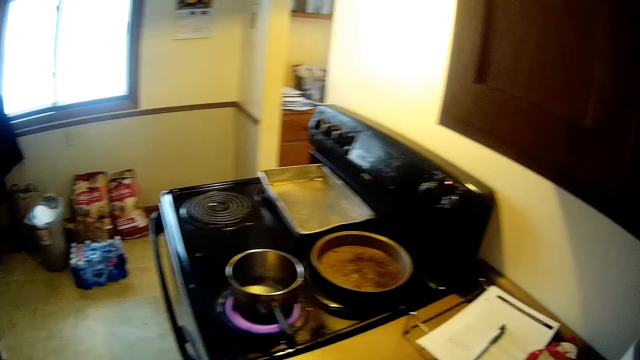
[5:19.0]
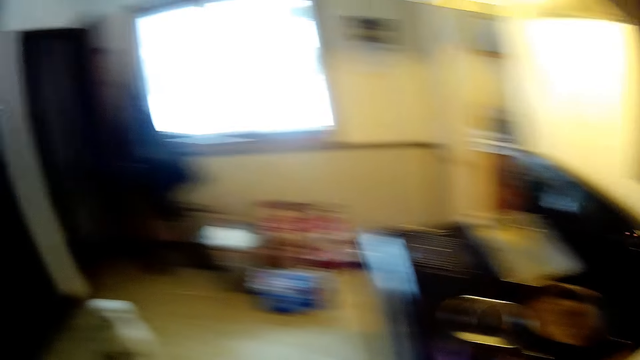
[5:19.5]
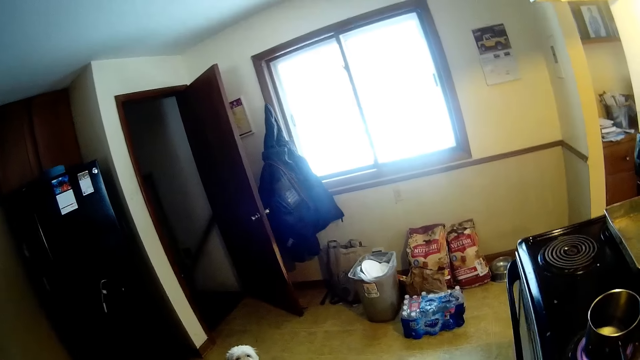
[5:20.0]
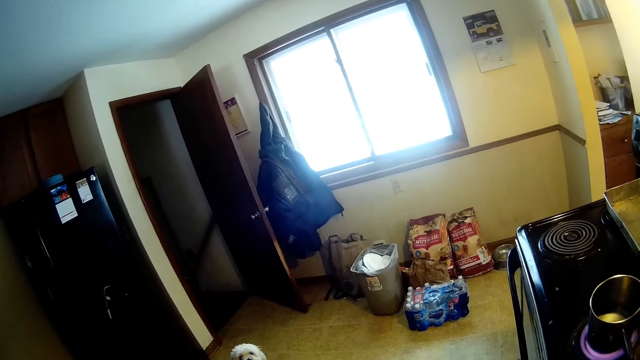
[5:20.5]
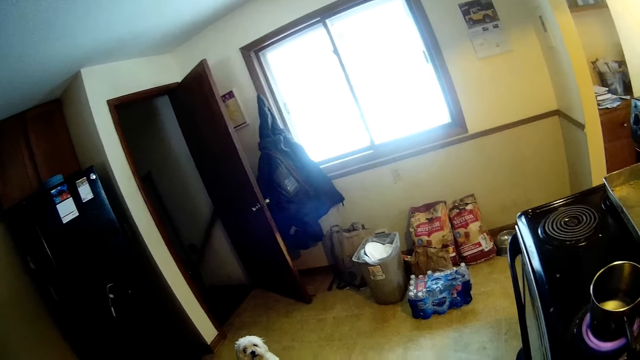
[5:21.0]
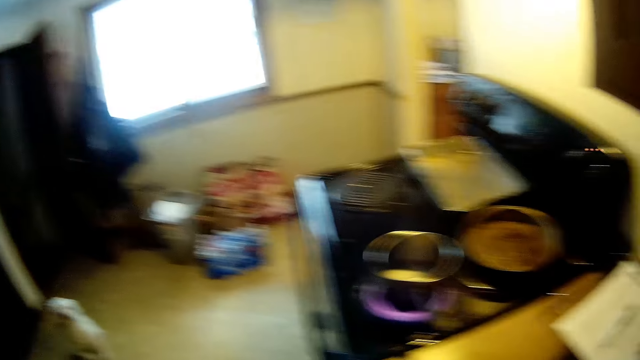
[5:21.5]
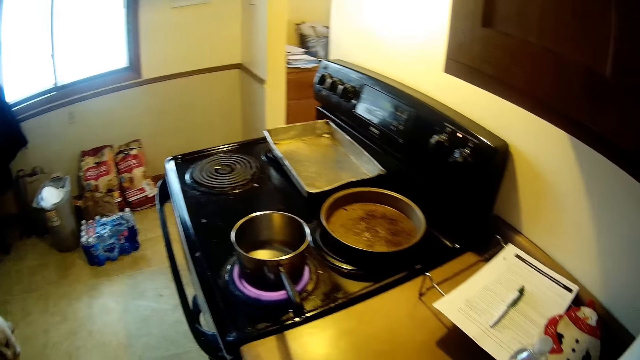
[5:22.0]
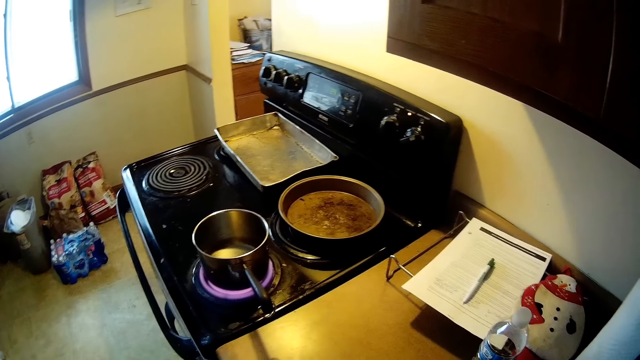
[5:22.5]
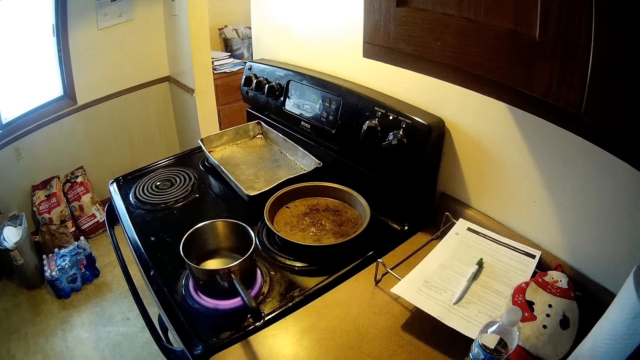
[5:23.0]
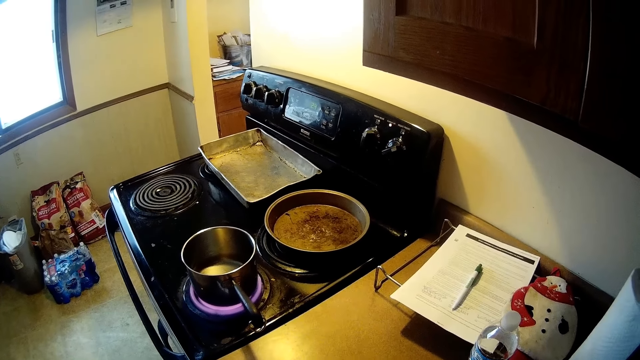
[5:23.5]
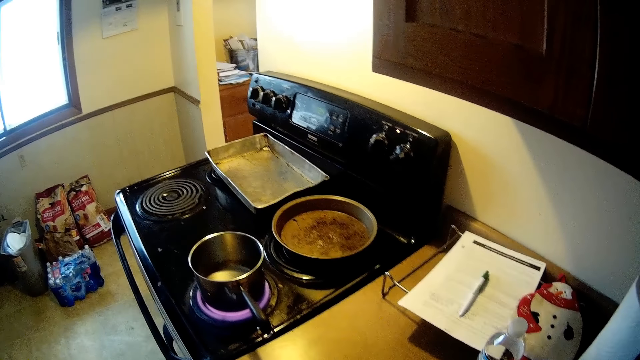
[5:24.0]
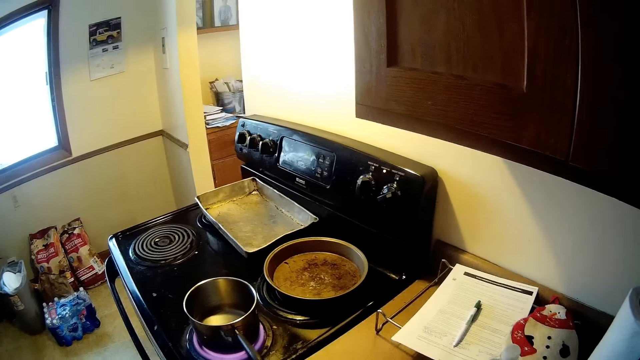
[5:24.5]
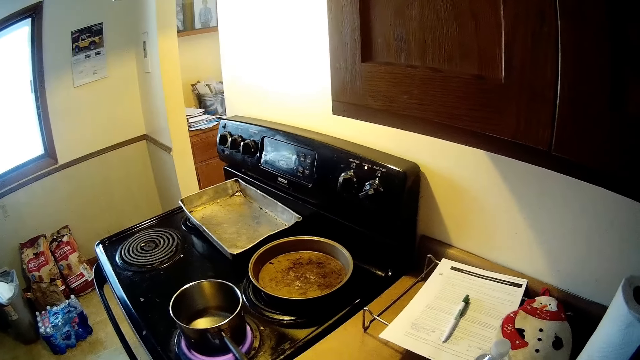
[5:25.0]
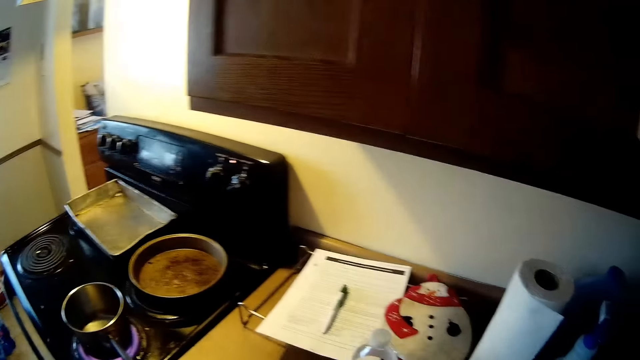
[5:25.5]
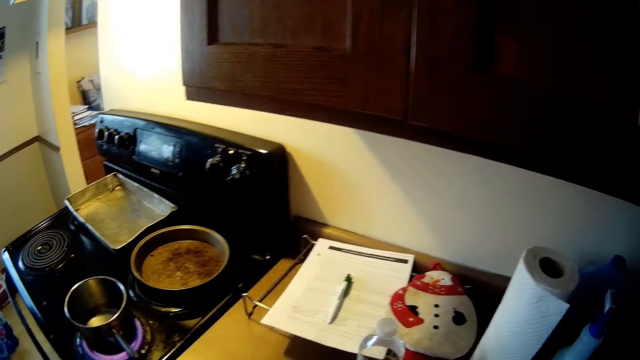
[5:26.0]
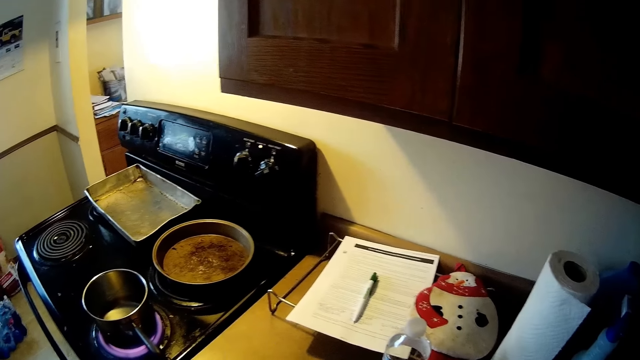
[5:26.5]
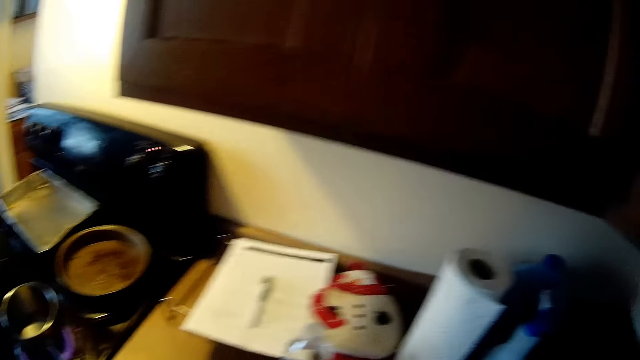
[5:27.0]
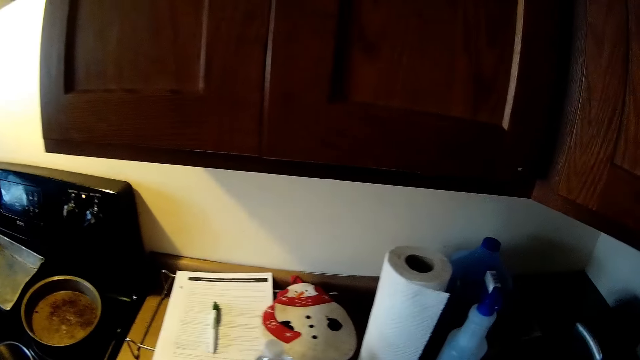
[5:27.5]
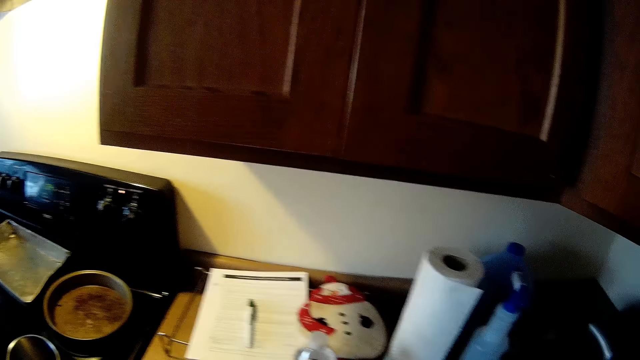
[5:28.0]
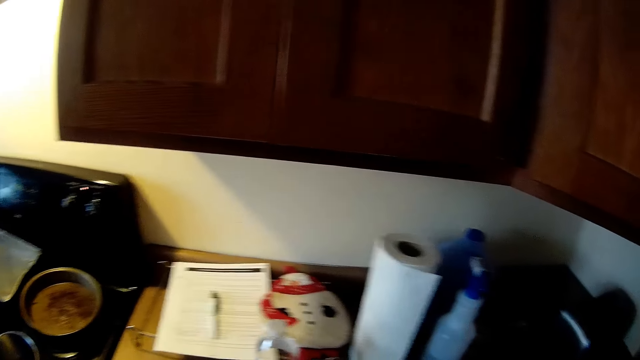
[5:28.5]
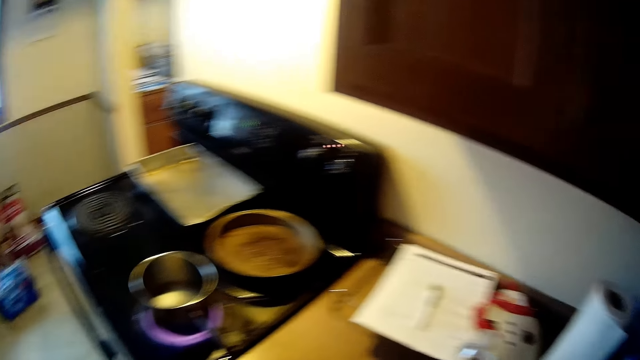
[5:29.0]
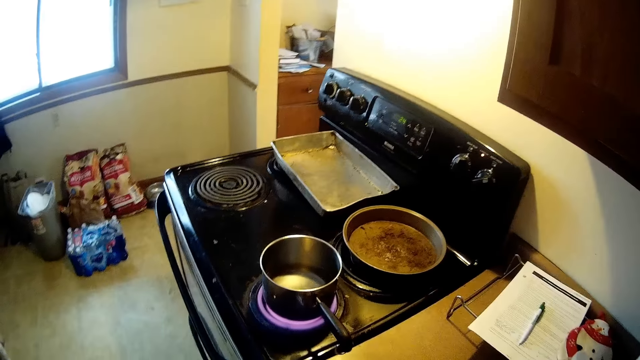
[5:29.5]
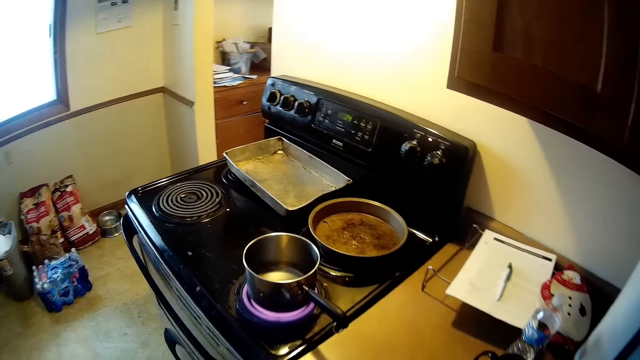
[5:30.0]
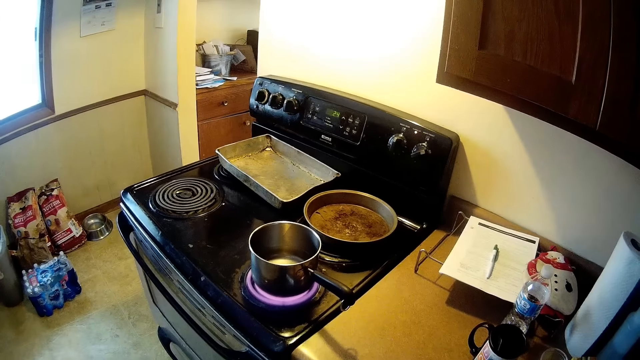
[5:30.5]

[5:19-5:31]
The dog sits in the kitchen.

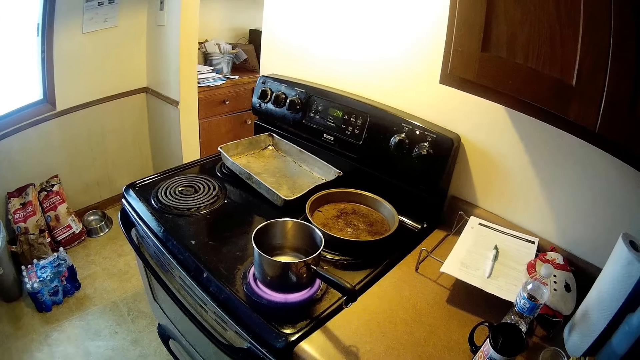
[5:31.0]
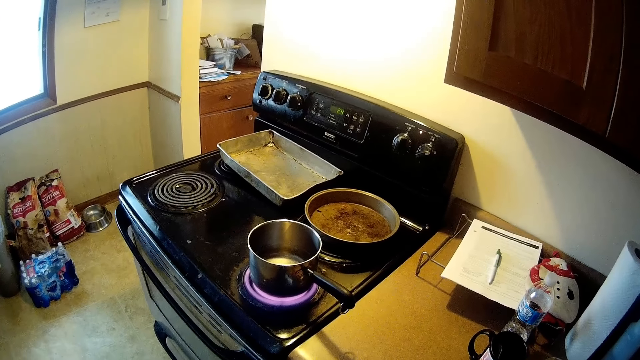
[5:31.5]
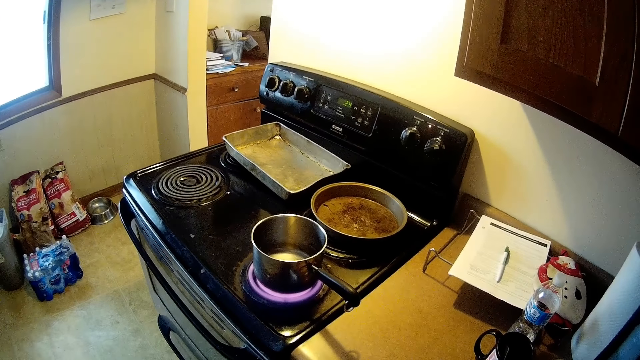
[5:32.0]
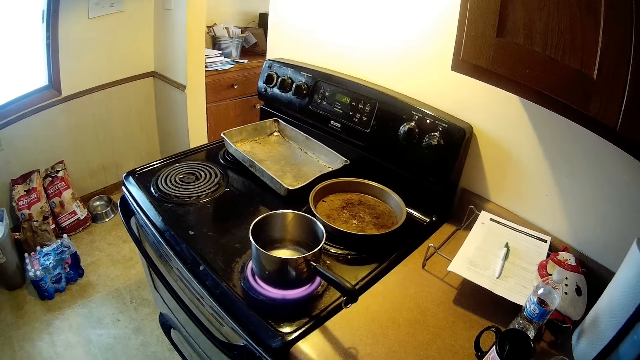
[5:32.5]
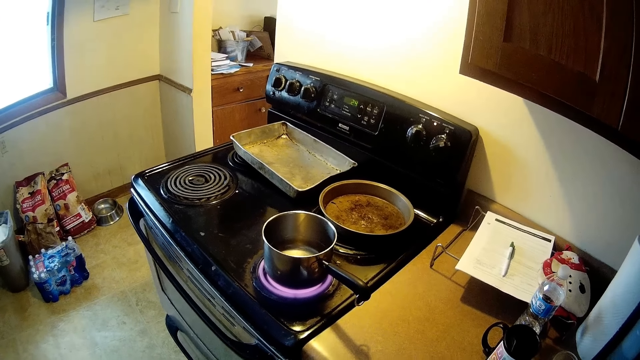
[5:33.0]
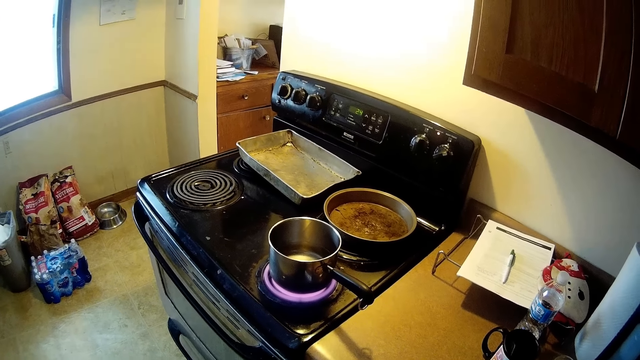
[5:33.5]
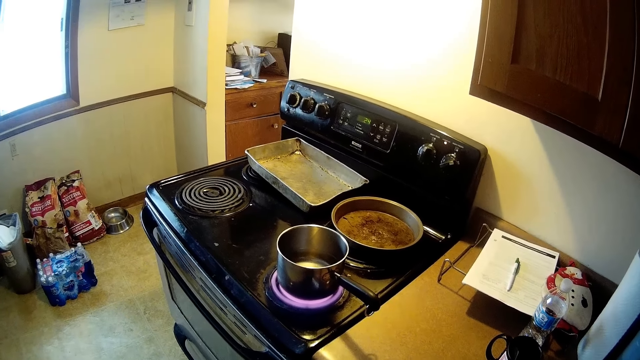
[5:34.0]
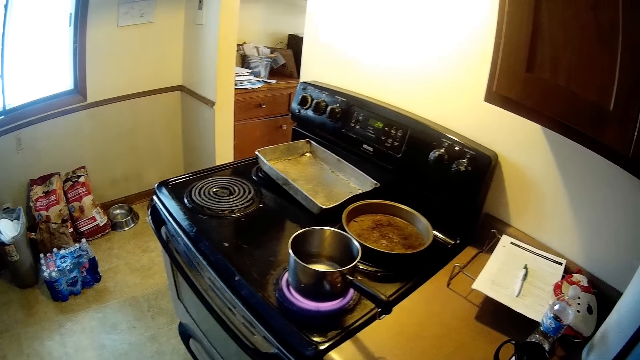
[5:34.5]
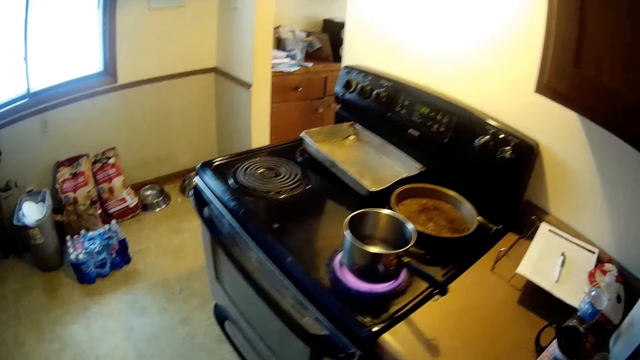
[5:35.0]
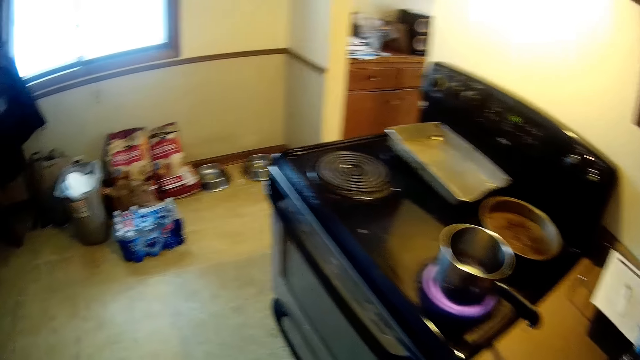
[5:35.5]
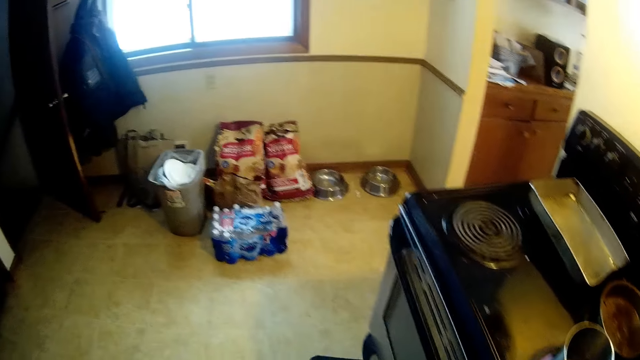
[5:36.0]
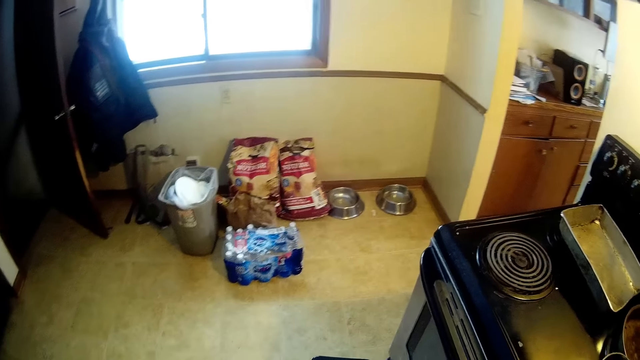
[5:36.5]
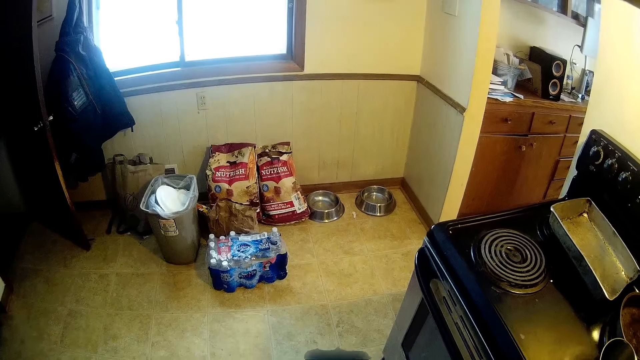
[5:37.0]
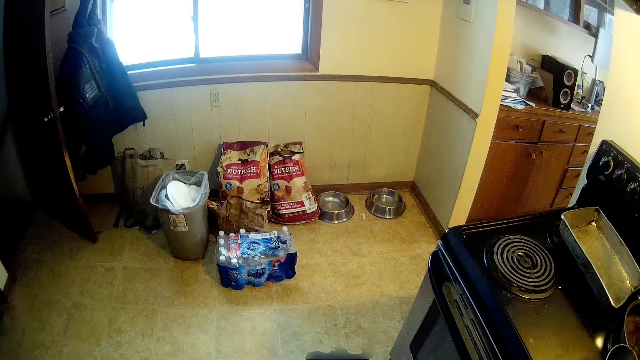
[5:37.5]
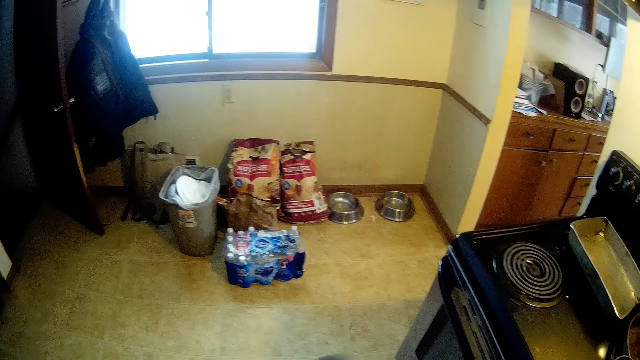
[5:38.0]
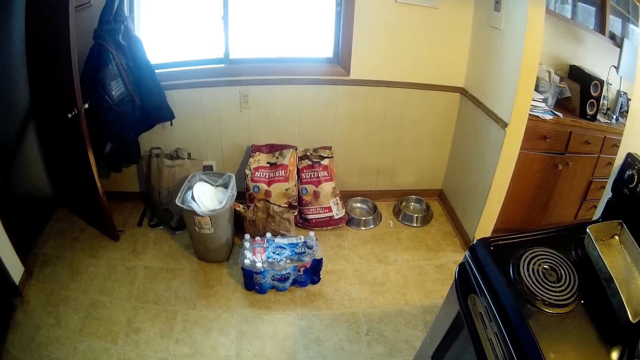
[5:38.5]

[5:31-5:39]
The camera wearer holds a phone in both hands. They stare at the floor.
